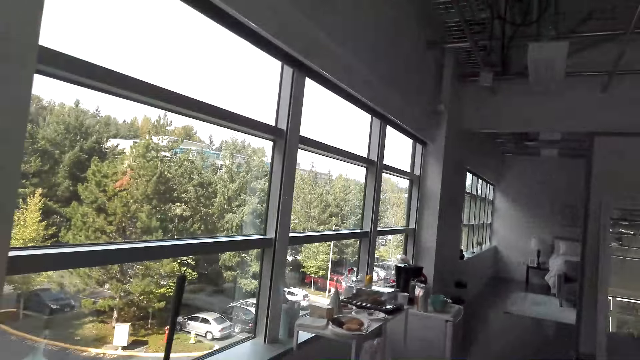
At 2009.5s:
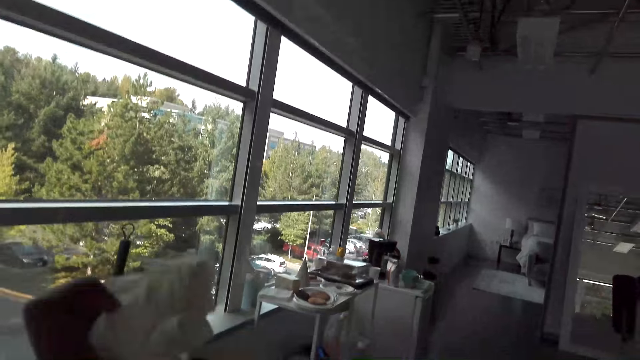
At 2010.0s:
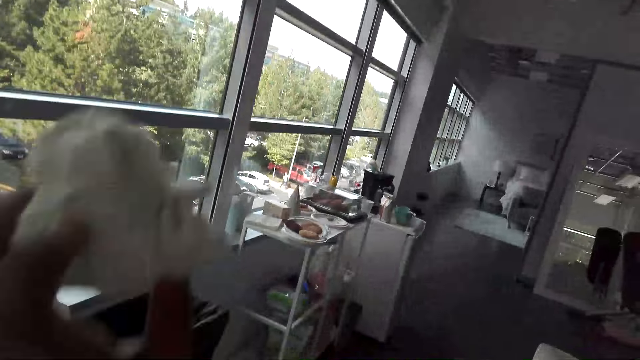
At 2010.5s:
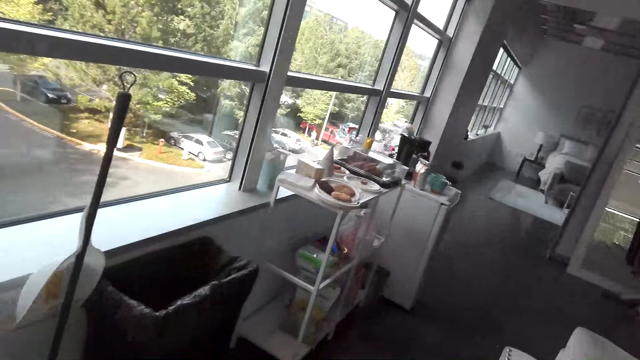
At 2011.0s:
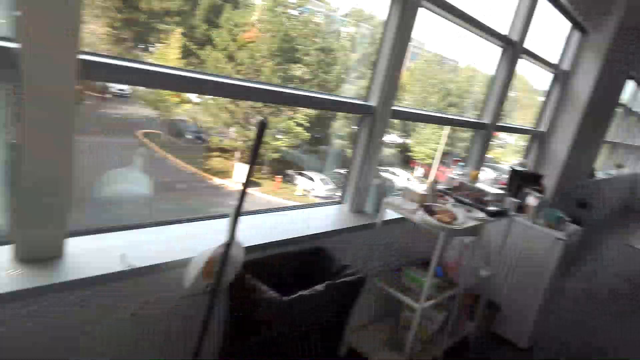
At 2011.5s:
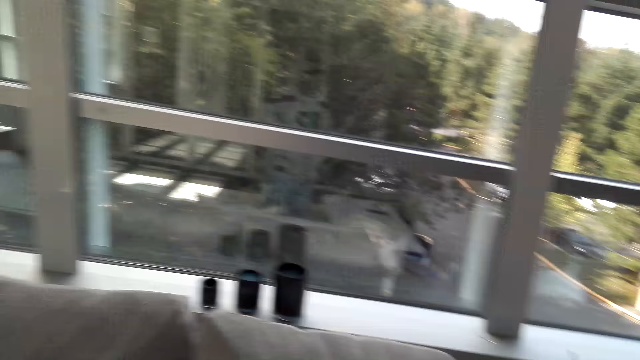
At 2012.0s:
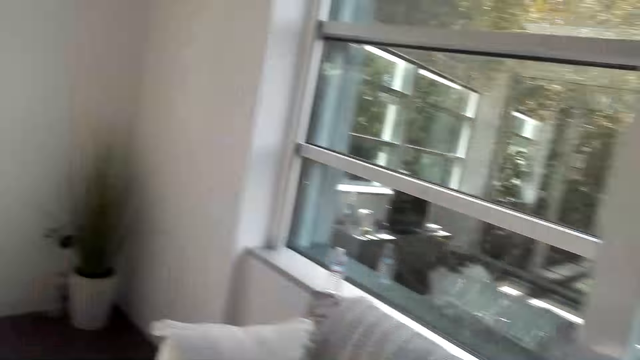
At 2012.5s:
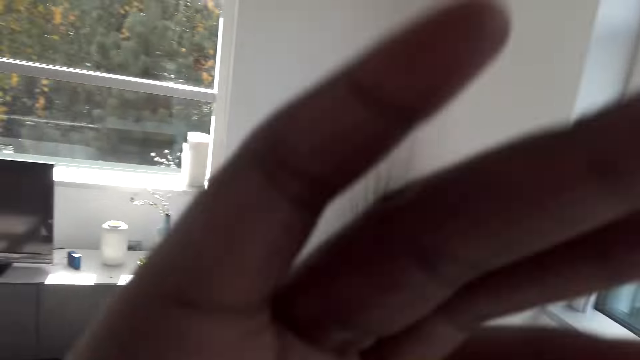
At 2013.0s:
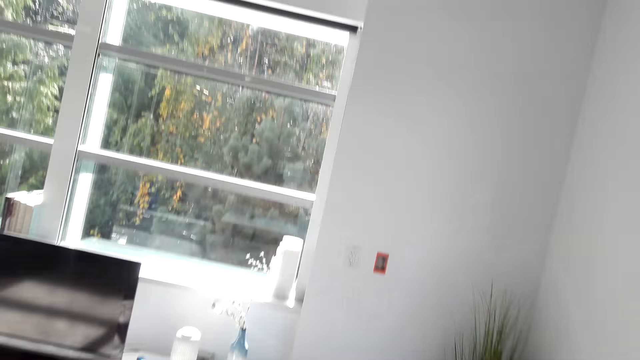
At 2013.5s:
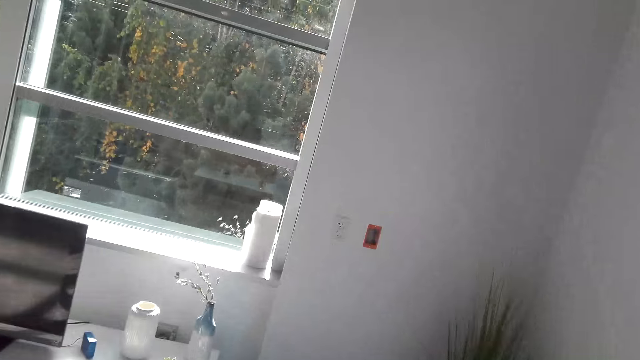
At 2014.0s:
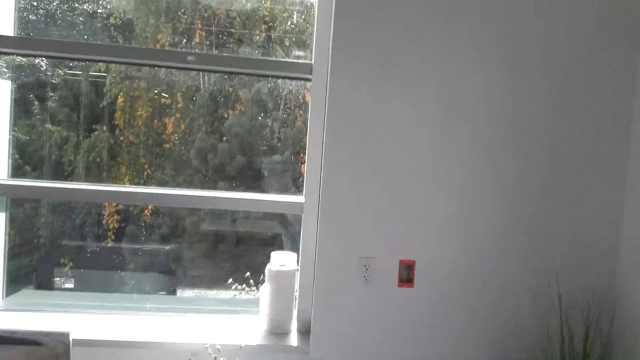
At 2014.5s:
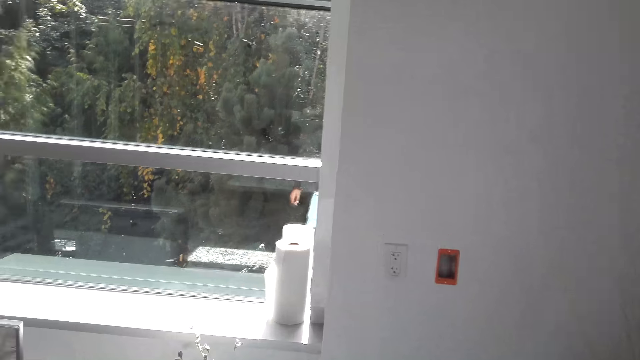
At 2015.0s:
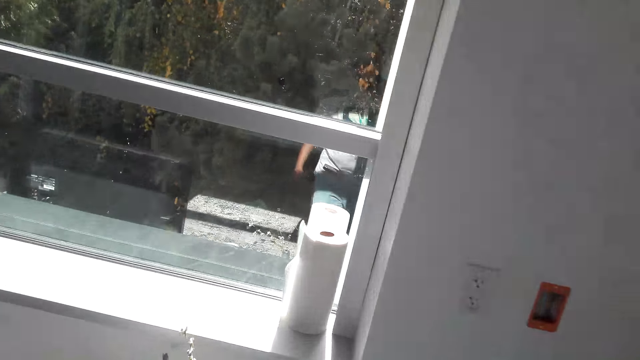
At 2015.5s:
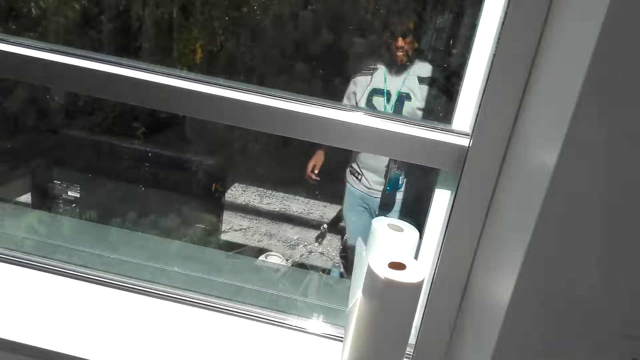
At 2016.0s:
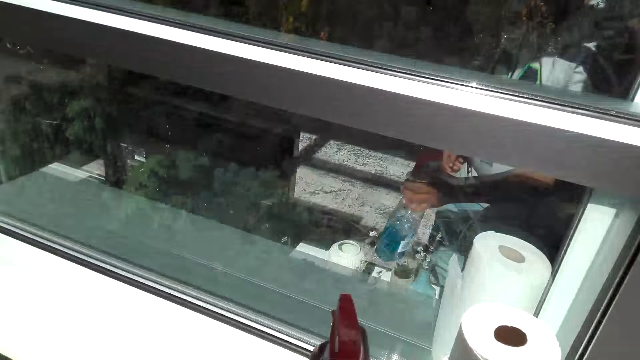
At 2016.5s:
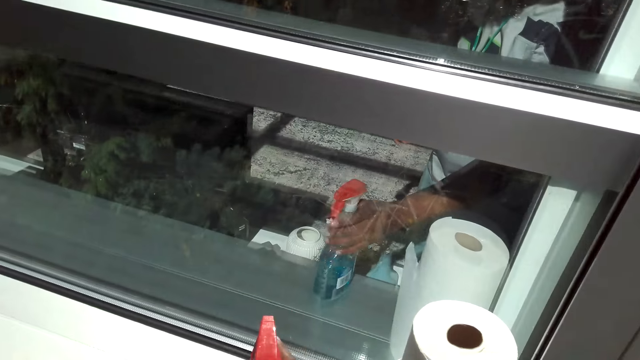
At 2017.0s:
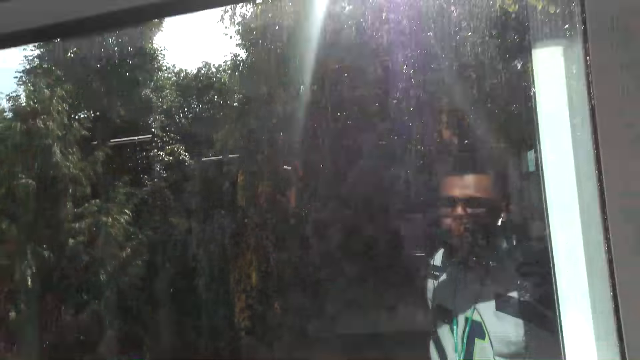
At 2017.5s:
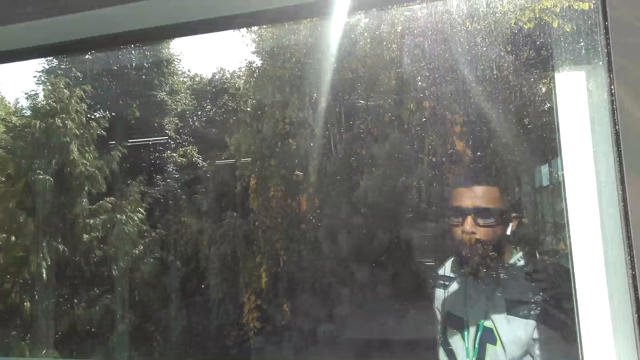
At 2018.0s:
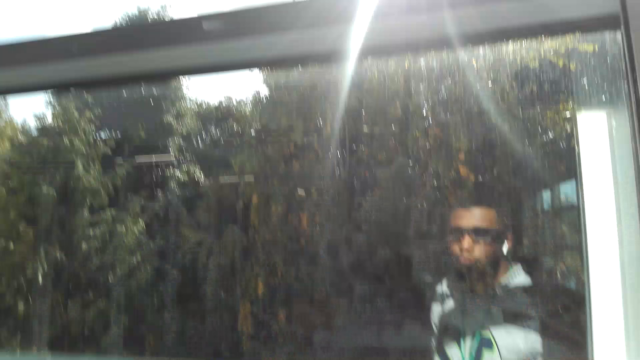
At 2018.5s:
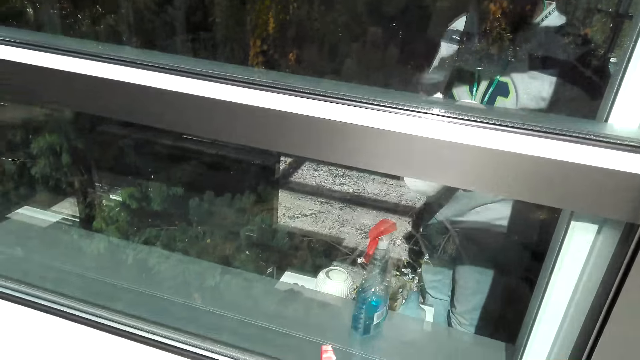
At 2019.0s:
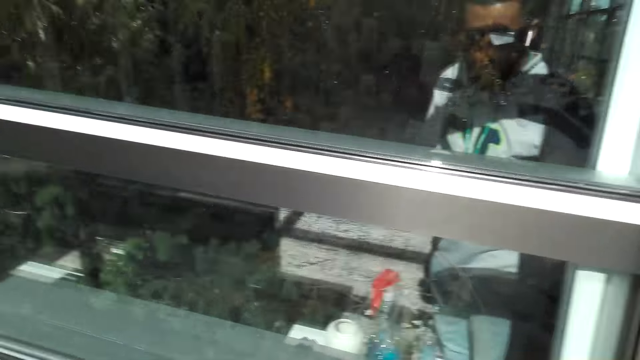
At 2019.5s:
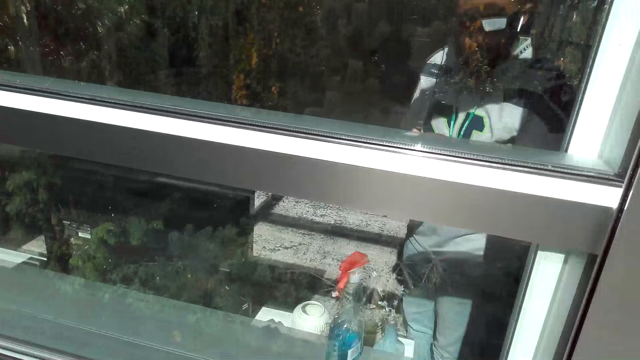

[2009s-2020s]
The camera wearer places a paper towel in the bin. They turn around the room. They adjust the camera. They walk around the room. They walk towards the window. They place the sprinkle bottle on the shelf. They look around the window.

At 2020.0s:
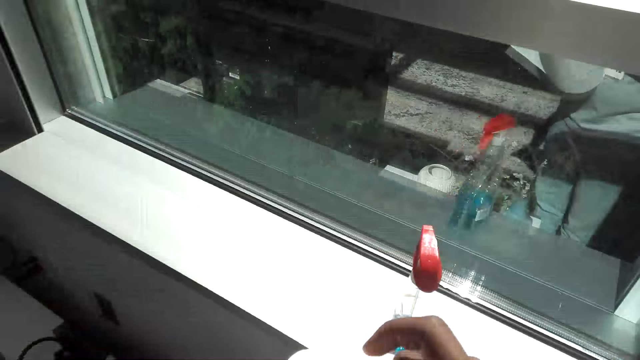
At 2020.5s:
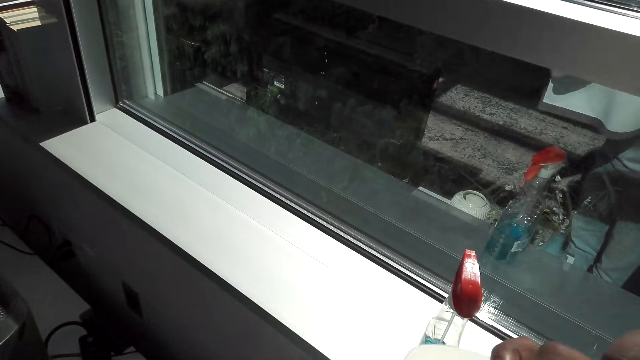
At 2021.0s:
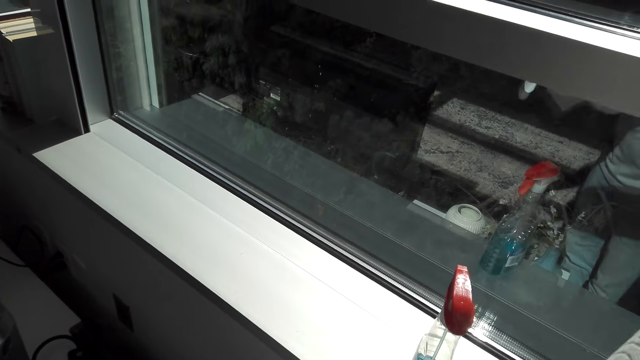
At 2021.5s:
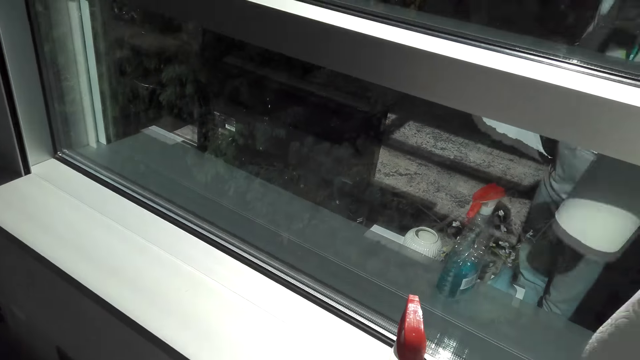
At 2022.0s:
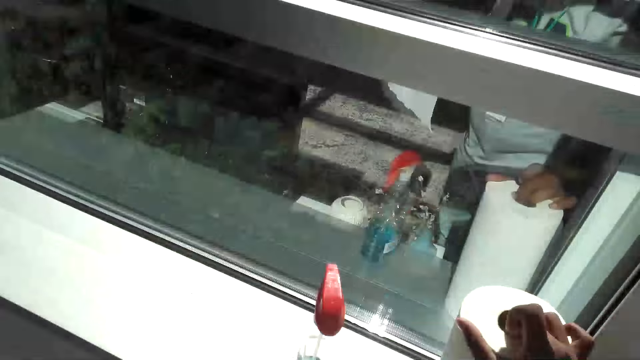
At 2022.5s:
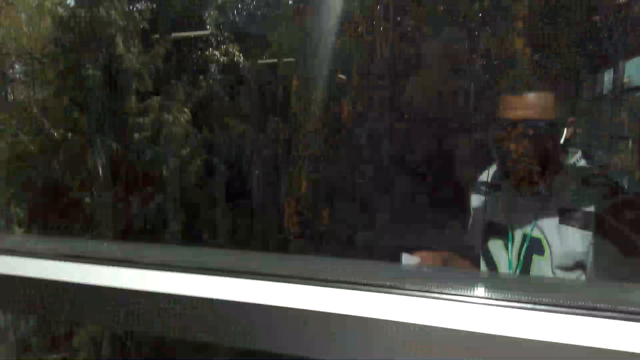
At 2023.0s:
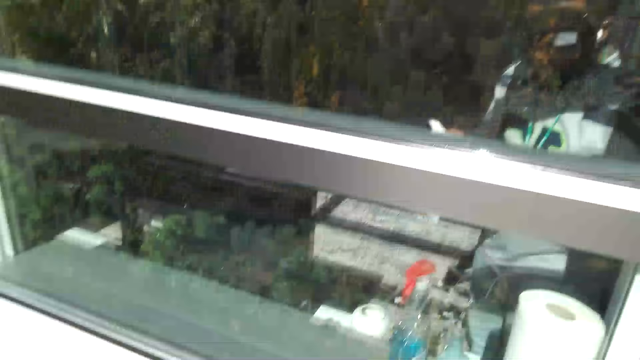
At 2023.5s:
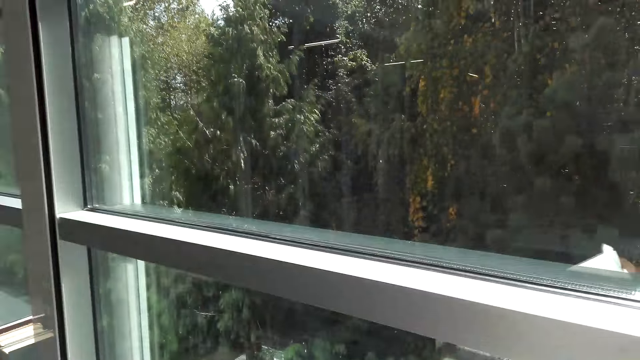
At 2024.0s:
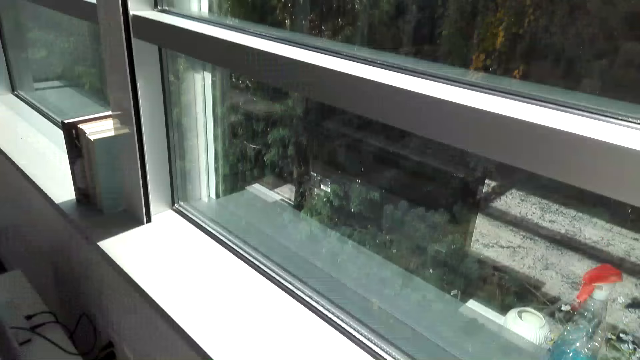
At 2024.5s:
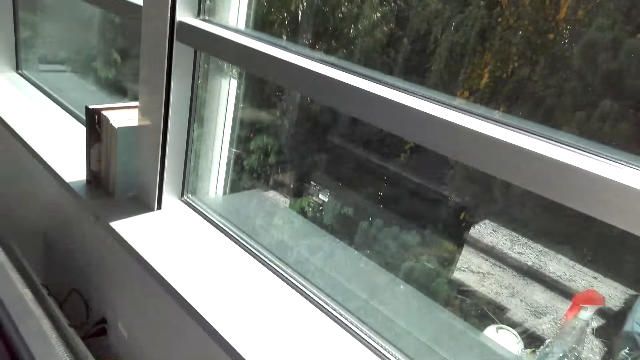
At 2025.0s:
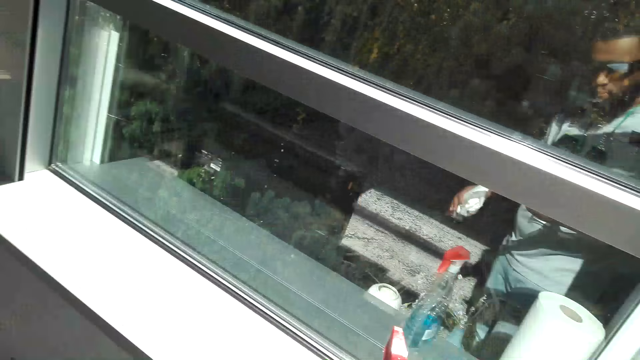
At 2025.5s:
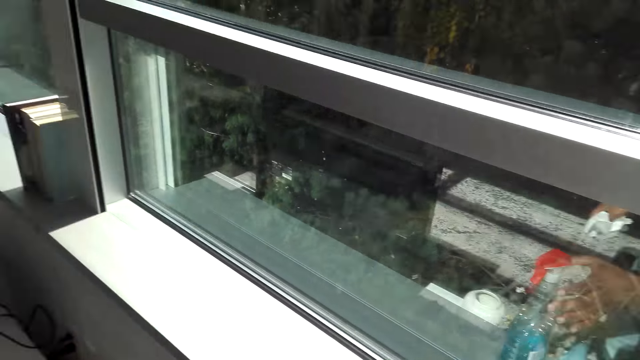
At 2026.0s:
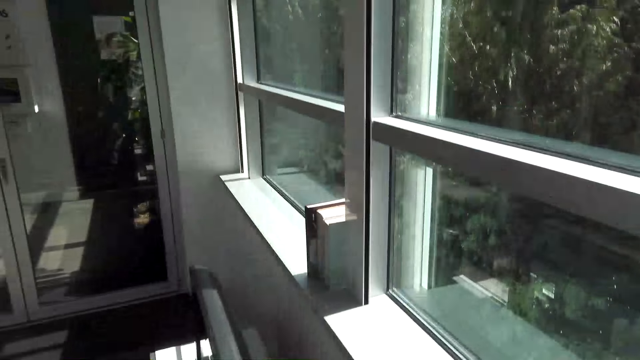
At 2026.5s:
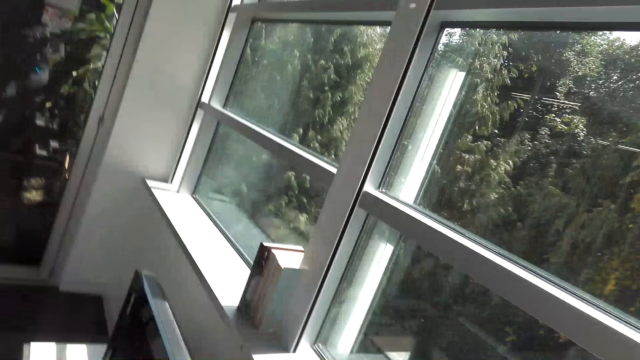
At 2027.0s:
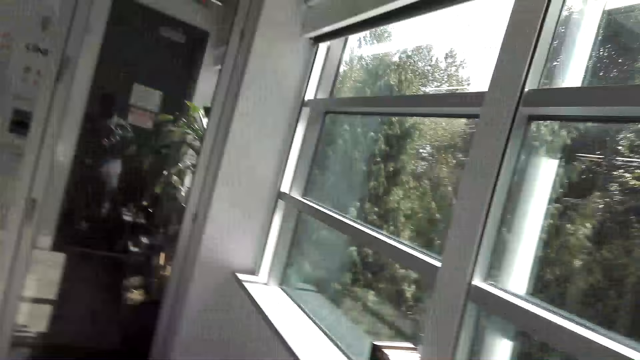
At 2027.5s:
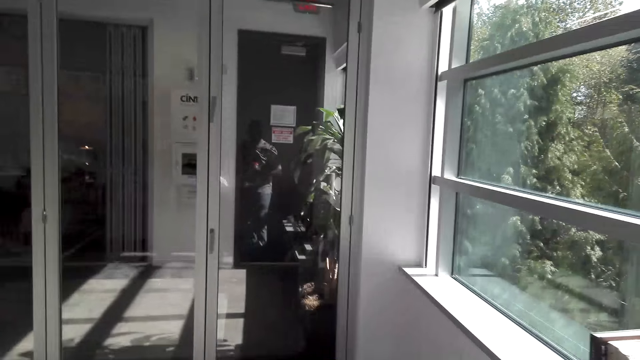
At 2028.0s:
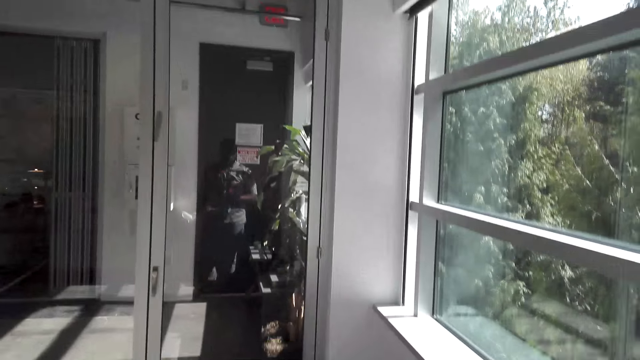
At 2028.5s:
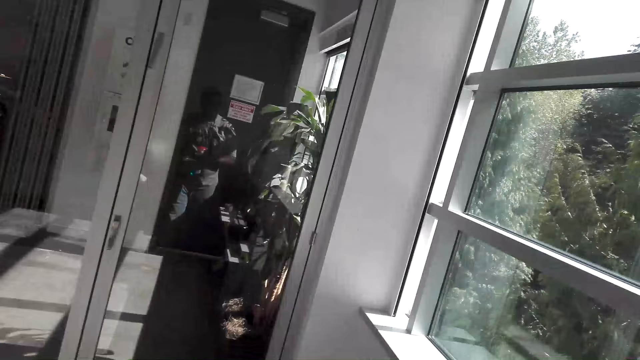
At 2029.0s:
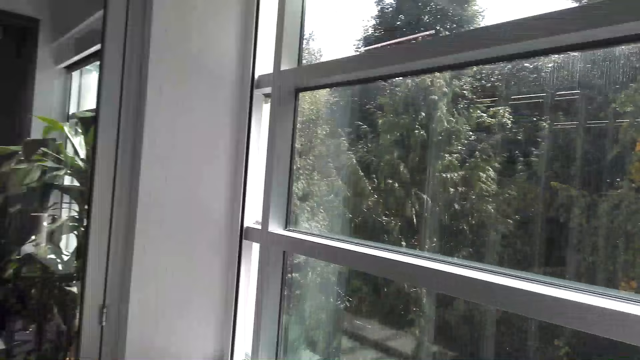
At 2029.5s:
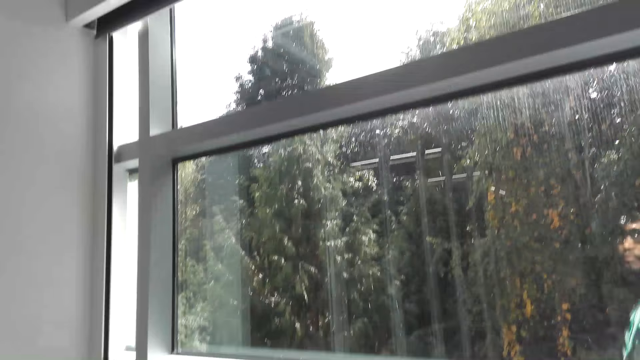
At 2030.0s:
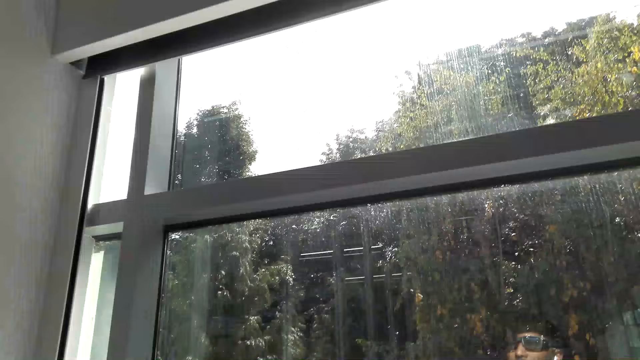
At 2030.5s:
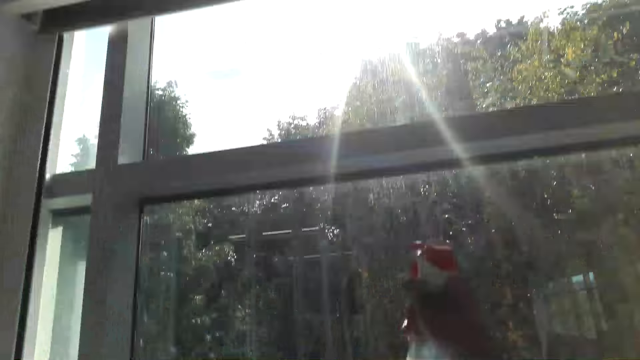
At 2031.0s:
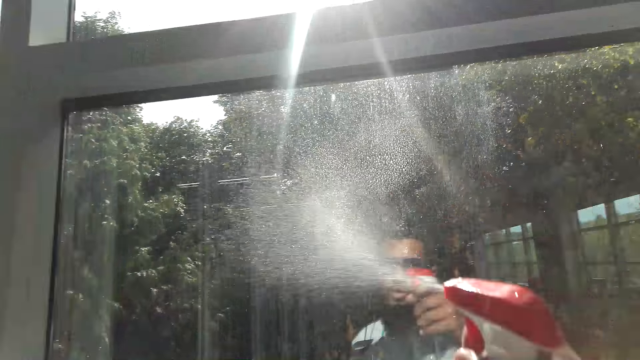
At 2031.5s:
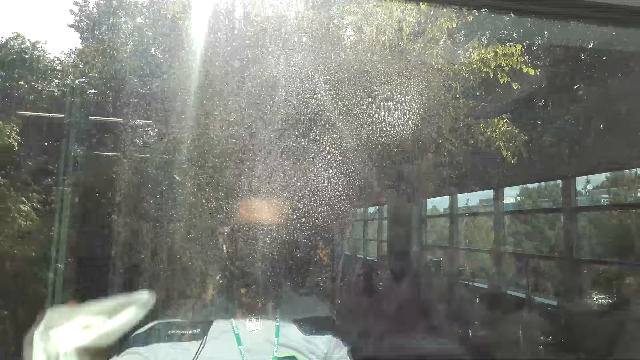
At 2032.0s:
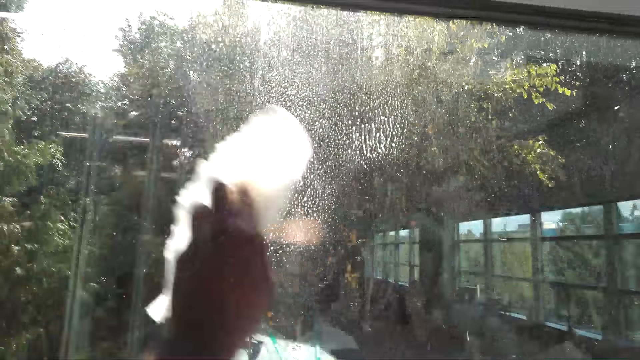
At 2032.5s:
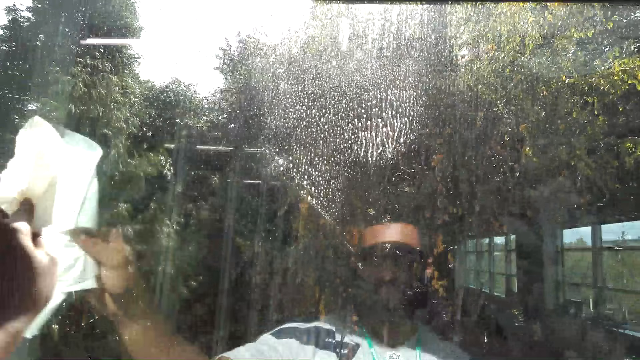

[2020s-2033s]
The camera wearer communicates on the phone. They tear a piece of paper towel and place the paper towel on the window. They communicate on the phone. They look around the window. They walk around the room. They spray on the window with a spray.
